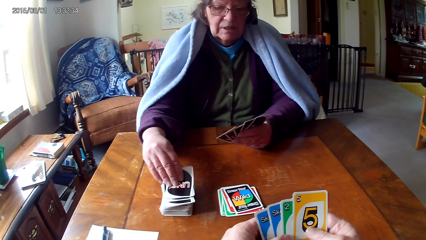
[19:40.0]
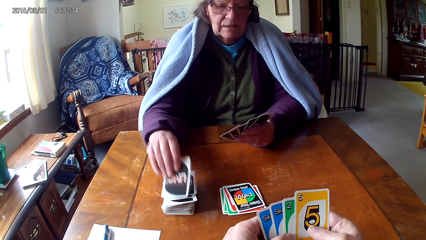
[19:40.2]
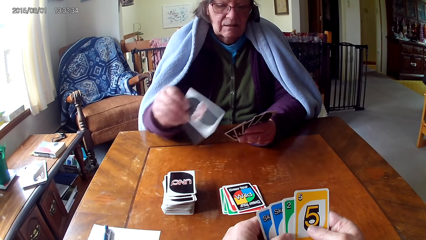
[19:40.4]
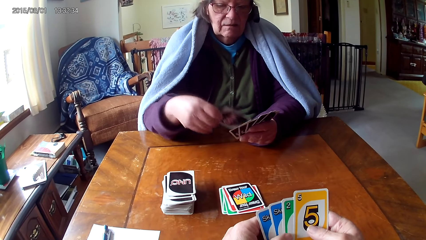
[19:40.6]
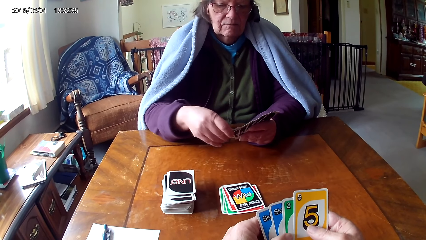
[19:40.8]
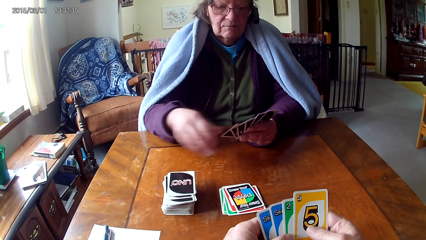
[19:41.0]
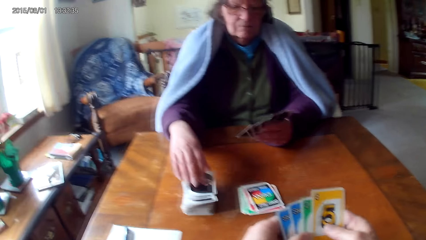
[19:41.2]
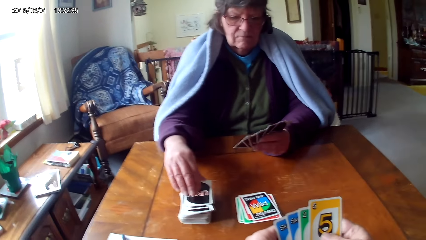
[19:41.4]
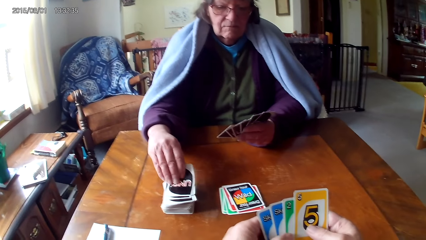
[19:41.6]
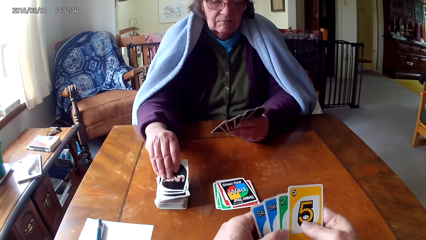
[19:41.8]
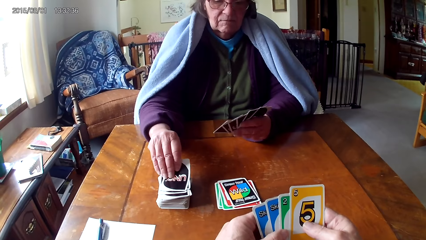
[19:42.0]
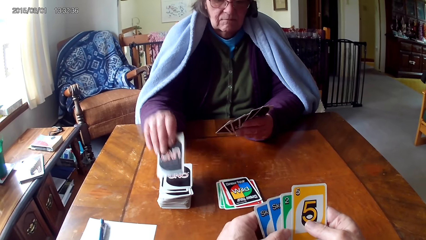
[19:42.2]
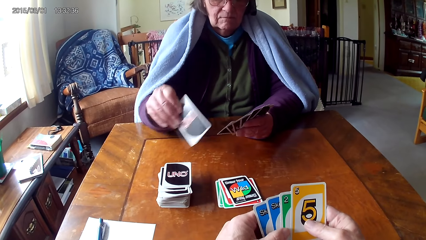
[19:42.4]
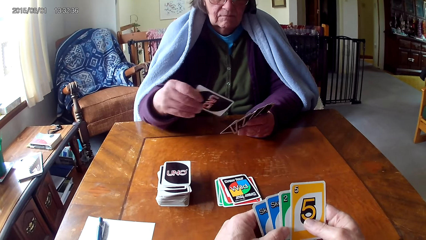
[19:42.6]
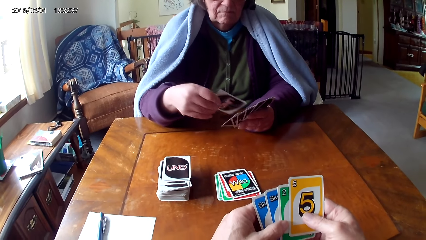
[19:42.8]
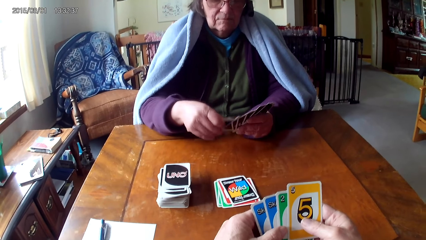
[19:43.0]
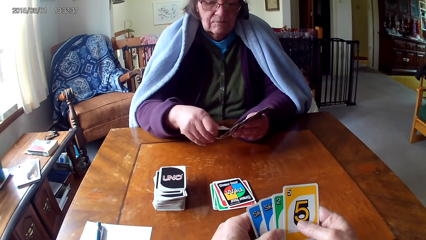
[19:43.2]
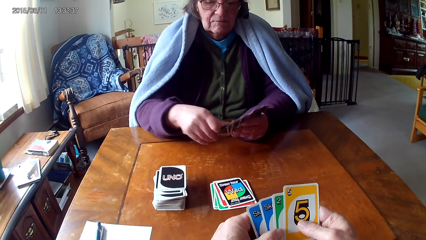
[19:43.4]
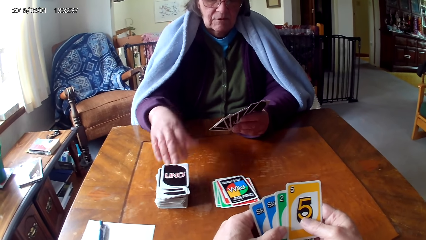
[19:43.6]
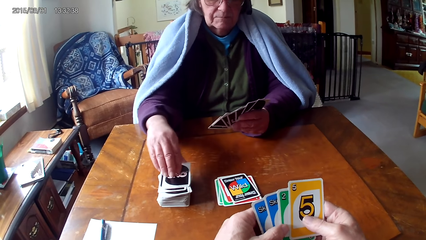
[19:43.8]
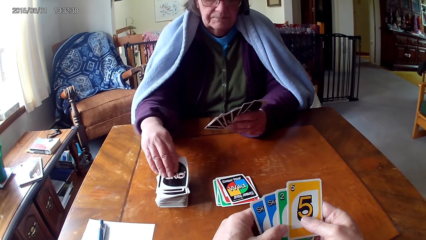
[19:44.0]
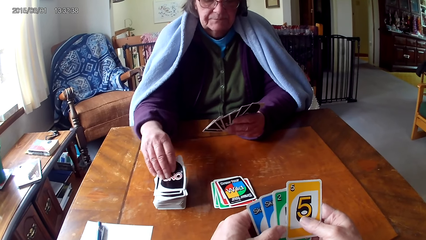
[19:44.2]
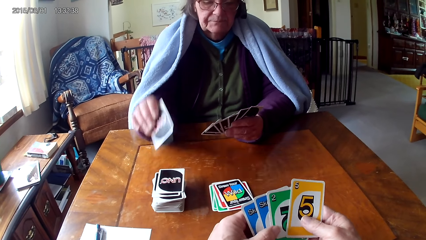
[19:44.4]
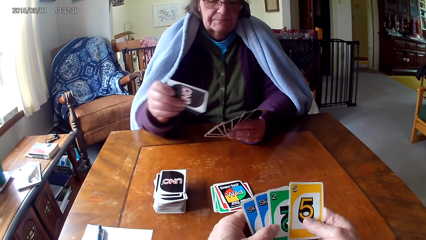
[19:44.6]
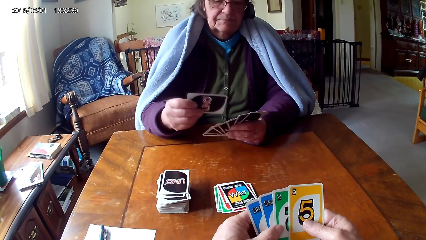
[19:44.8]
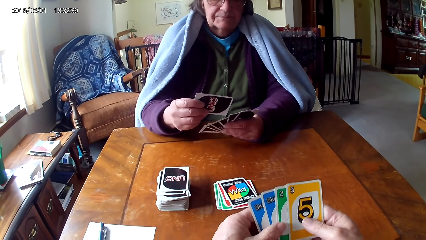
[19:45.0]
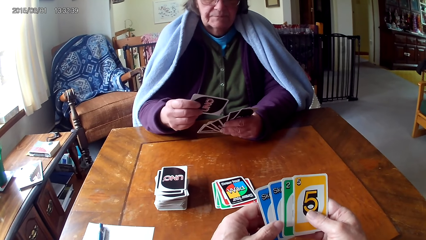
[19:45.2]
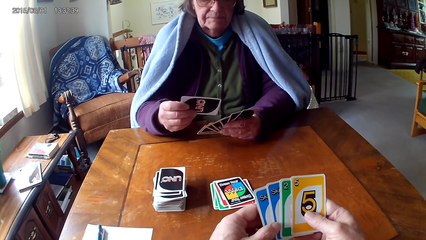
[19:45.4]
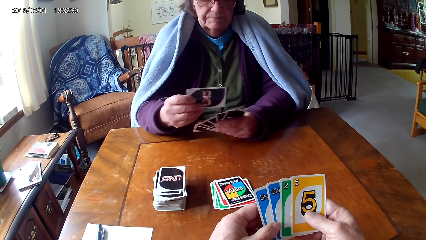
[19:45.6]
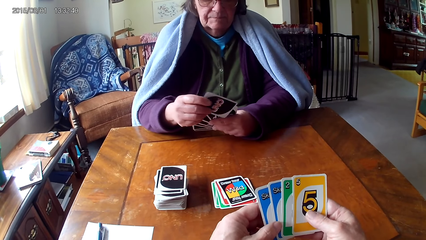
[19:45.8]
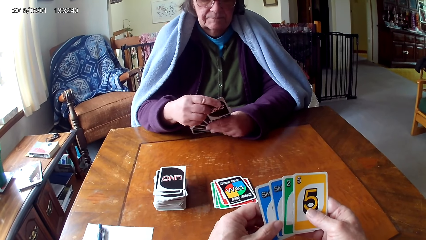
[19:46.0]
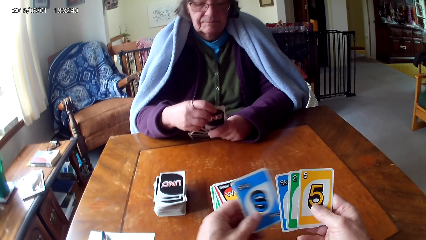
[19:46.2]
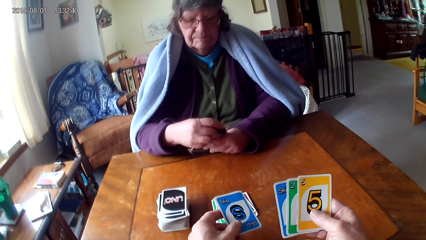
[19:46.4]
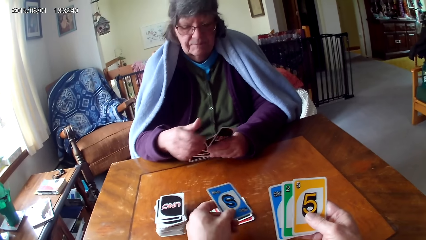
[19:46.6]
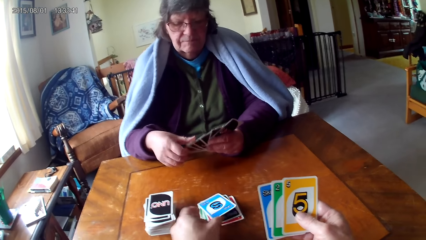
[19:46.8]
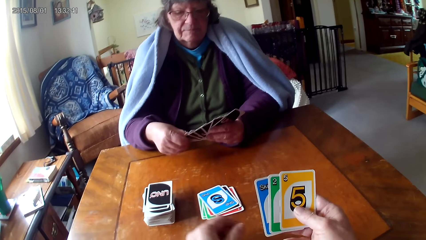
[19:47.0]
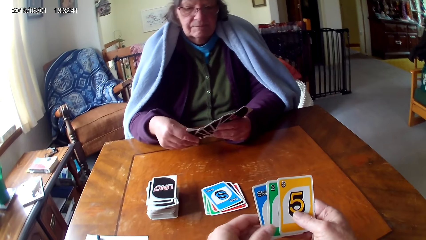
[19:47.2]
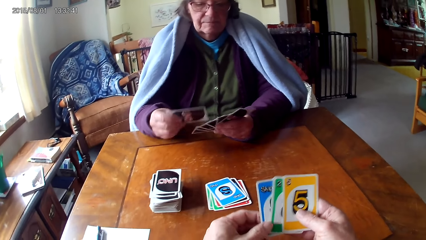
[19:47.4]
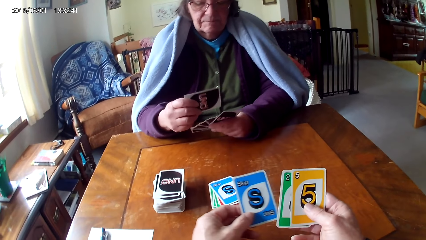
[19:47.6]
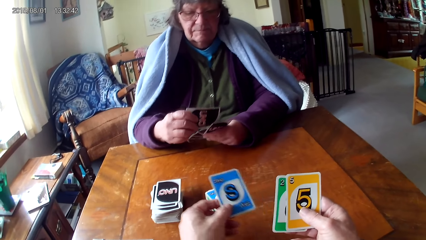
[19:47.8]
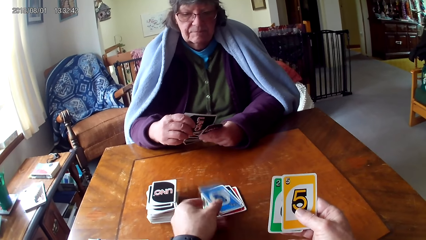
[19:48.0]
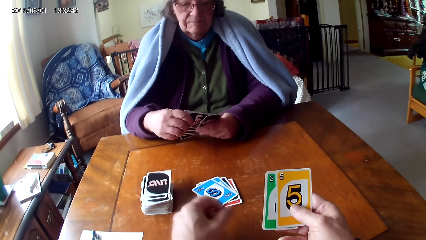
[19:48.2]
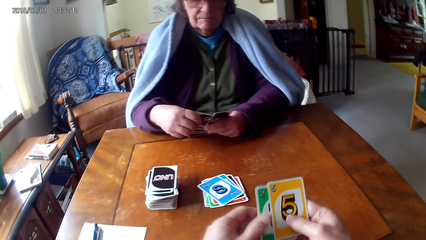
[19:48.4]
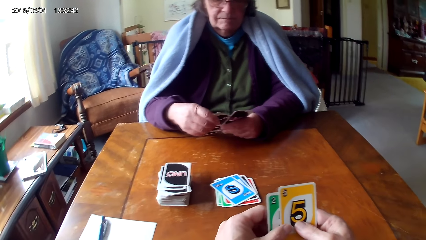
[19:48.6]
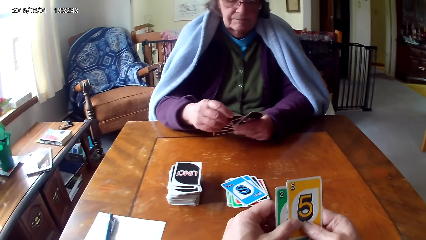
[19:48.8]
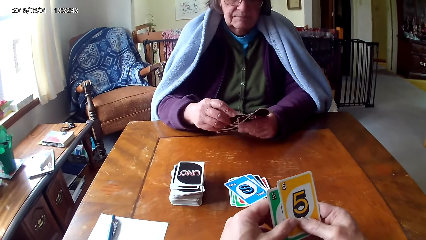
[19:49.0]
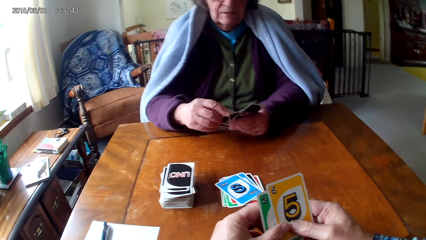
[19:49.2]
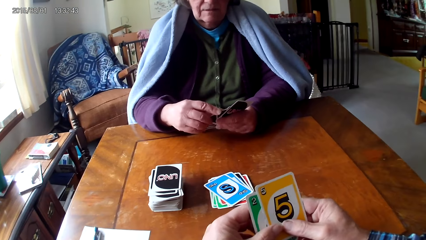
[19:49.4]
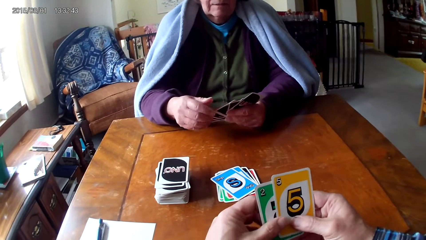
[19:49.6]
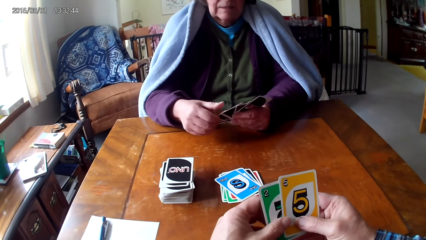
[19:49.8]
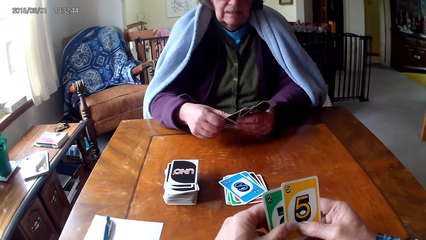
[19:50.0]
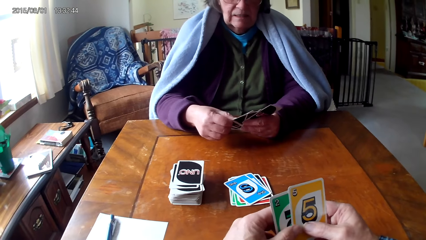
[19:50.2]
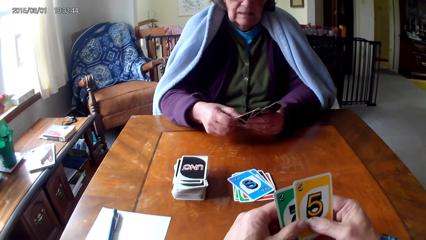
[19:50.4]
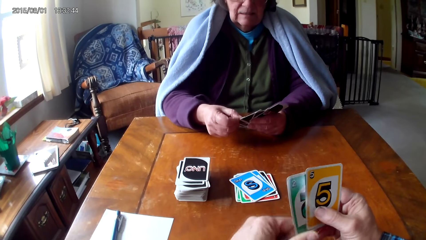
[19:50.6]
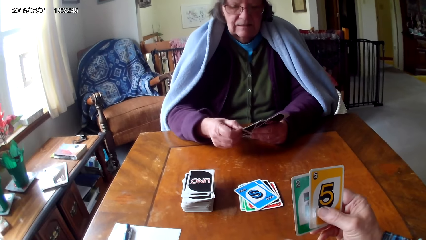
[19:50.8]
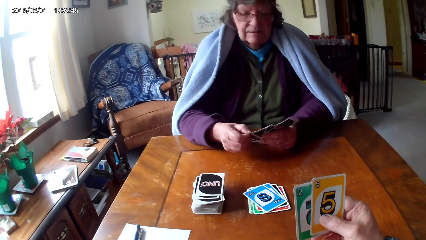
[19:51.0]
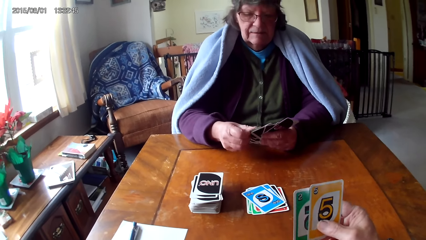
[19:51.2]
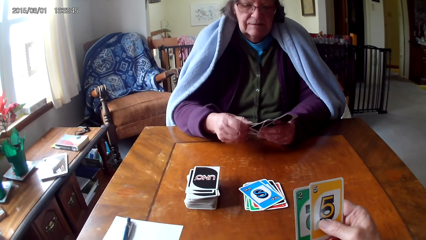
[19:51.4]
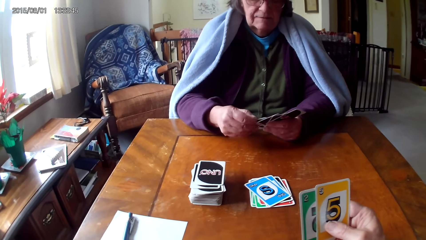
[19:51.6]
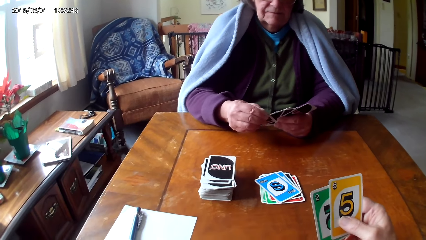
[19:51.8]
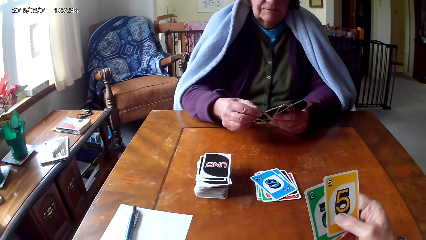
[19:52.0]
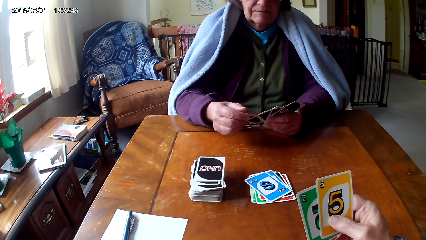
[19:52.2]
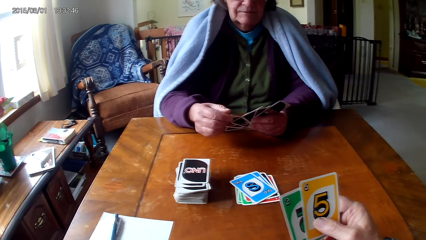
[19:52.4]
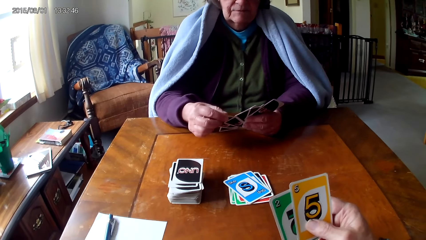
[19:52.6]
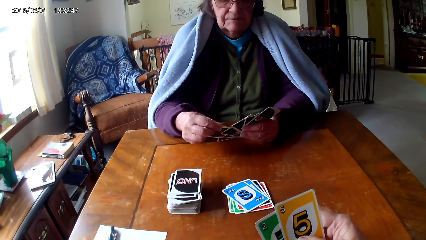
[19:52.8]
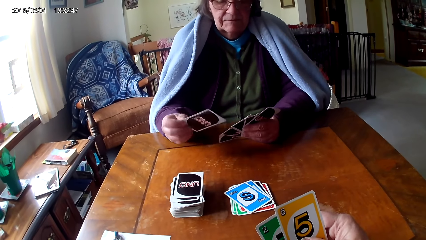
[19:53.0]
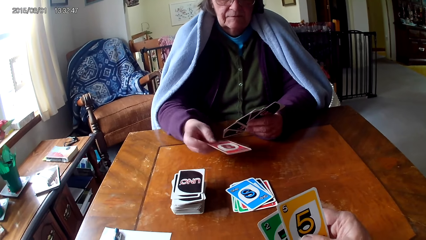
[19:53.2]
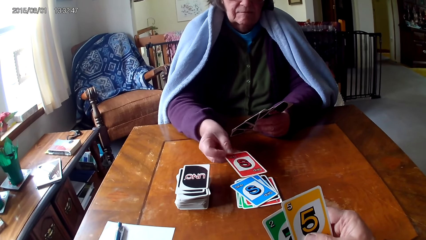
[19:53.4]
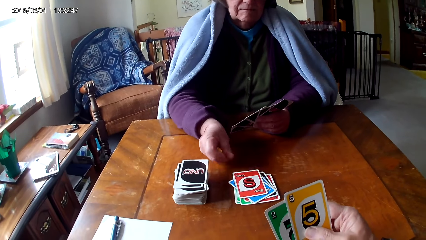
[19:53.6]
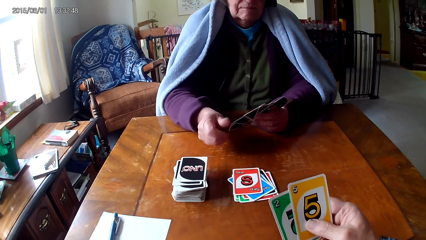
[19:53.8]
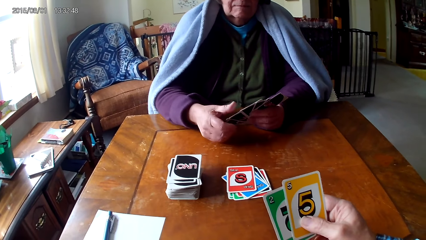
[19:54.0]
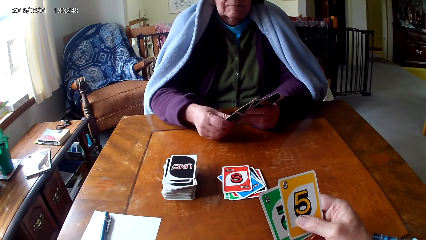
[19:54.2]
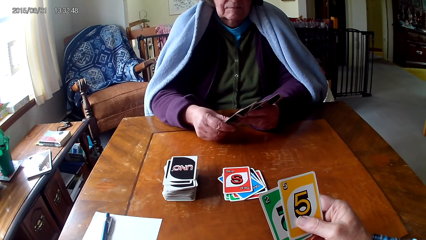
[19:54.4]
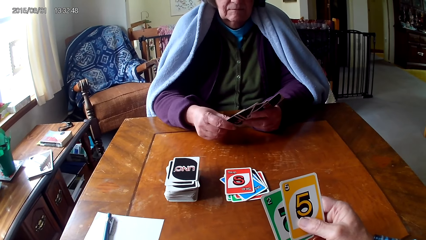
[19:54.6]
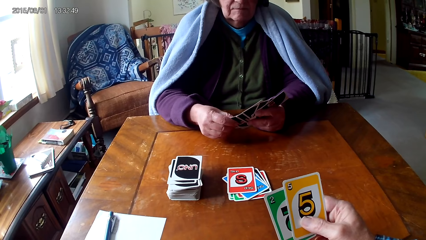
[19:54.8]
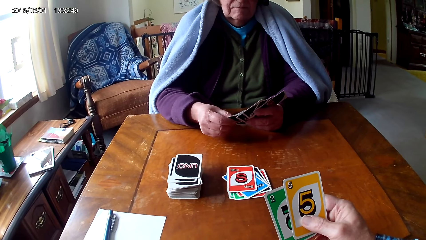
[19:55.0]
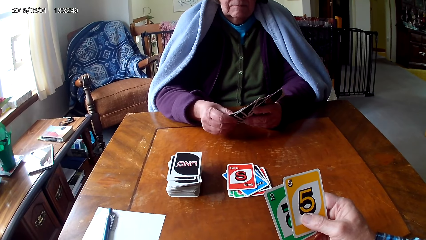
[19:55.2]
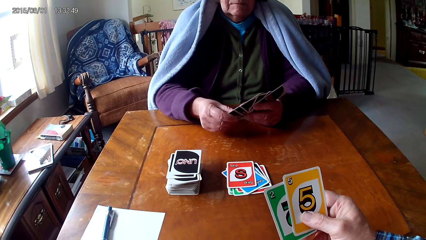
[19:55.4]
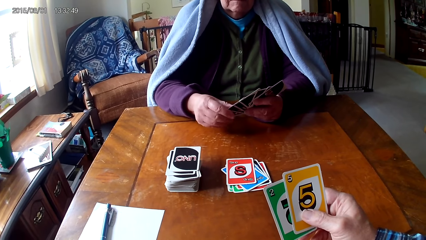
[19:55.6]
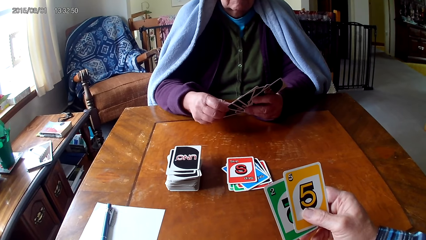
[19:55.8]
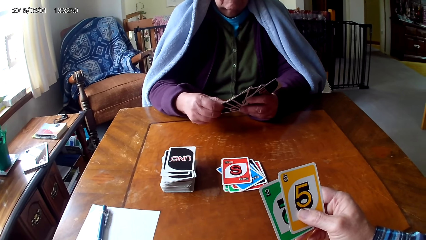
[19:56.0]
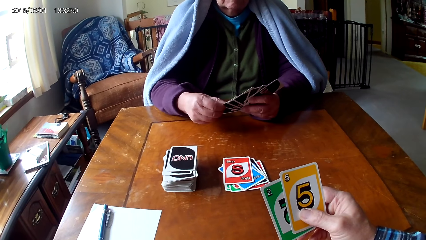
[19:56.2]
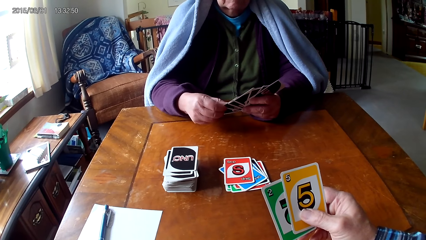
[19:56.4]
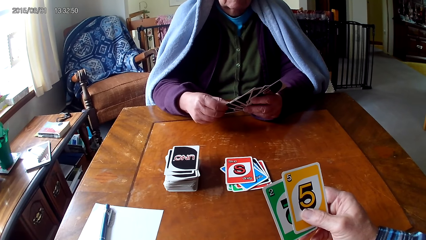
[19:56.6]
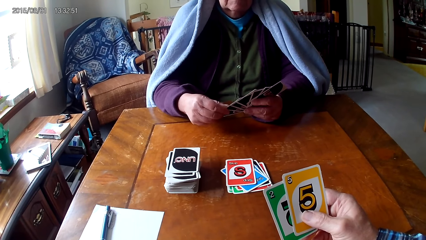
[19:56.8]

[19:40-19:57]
A woman picks a card on a table and puts the card on the other hand. The woman picks a card on the table and puts the card on the other hand. The woman picks a card on the table. The camera wearer picks a card on the other hand. The woman puts the card on the other hand. The camera wearer puts down a card. They pick a card on the other hand and put down a card. They look at the cards. The woman picks a card on the other hand and puts down a card.
